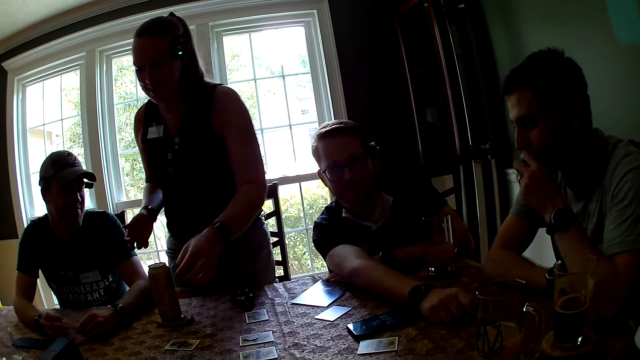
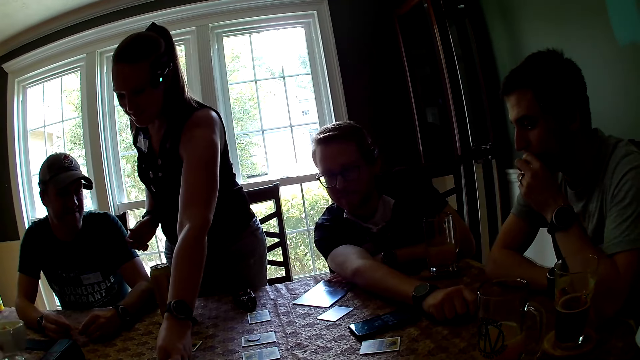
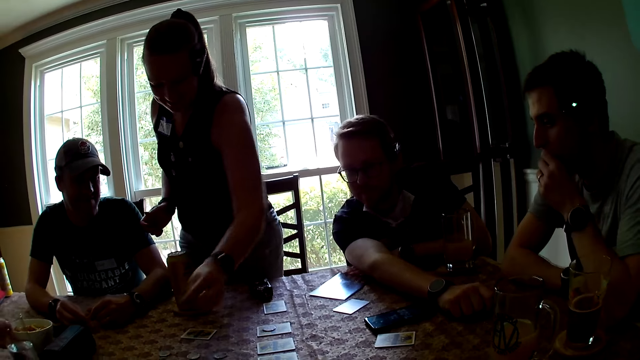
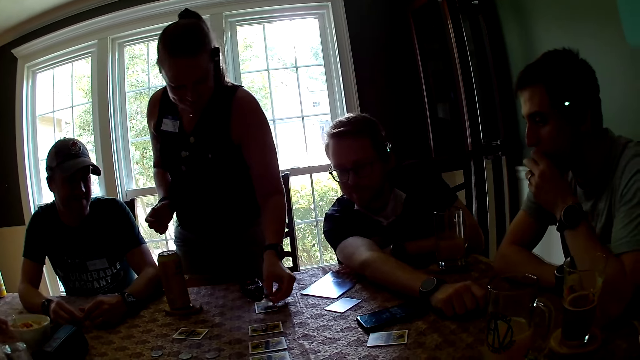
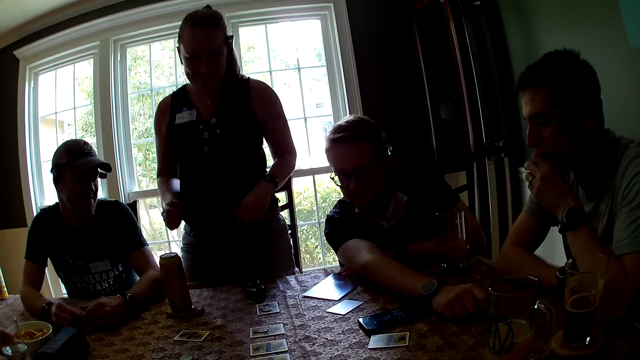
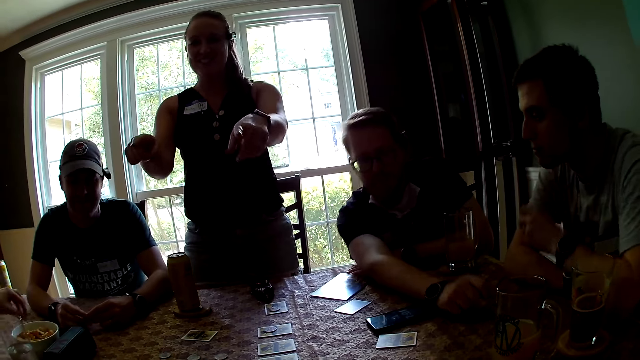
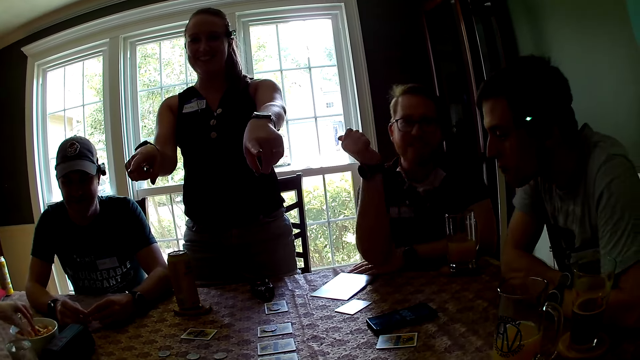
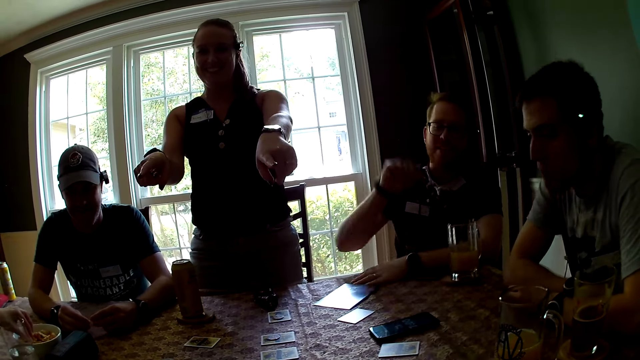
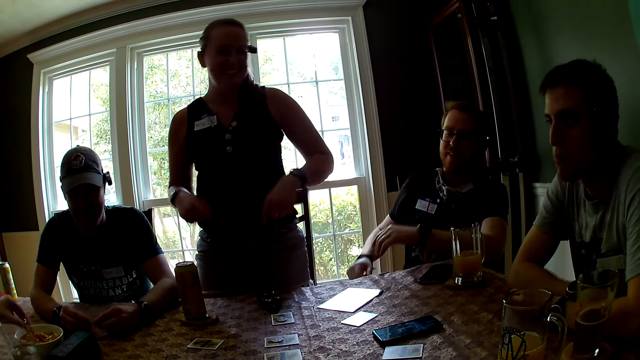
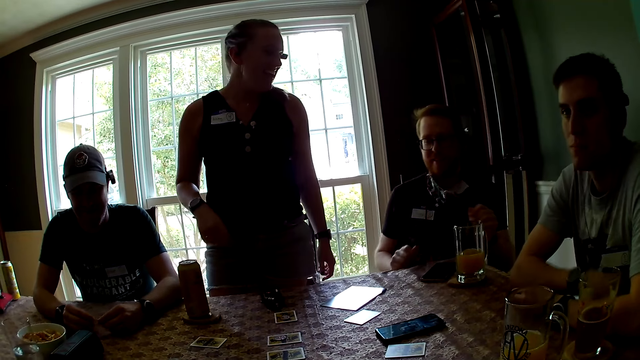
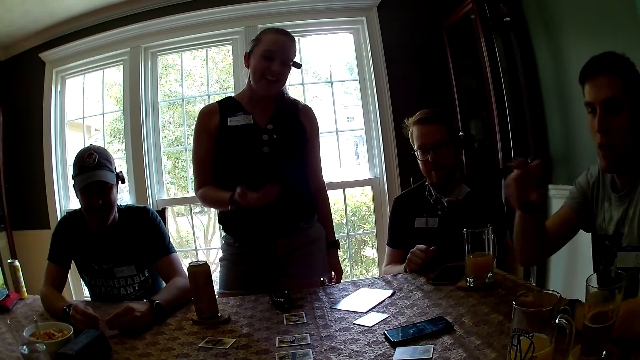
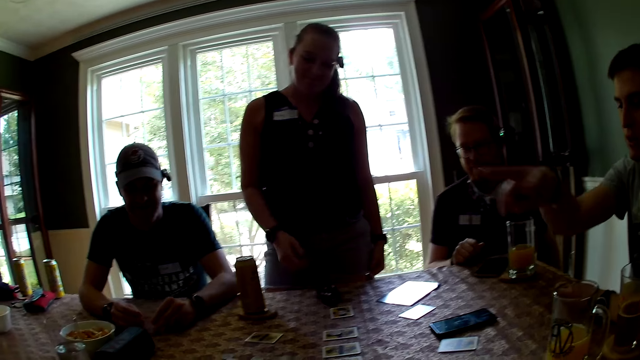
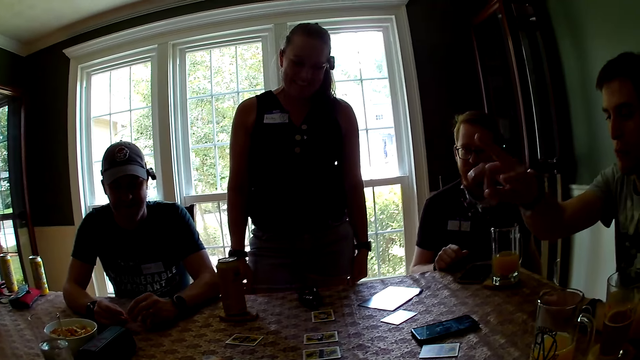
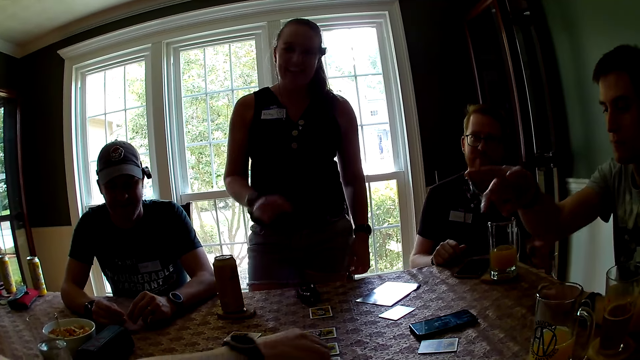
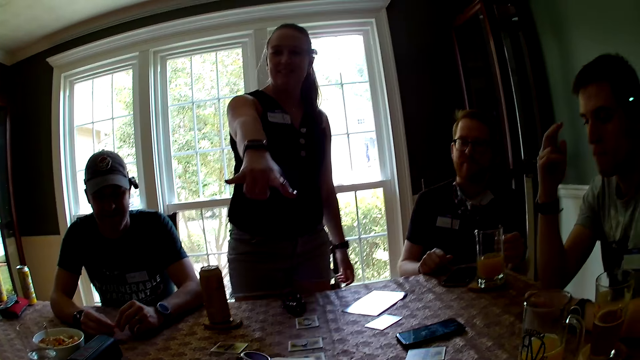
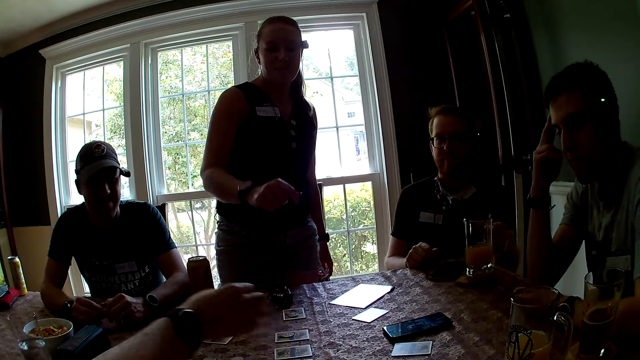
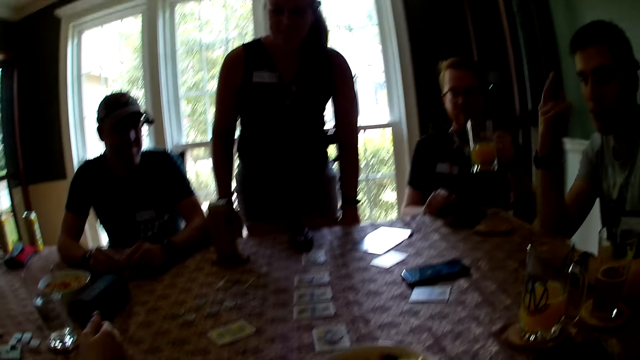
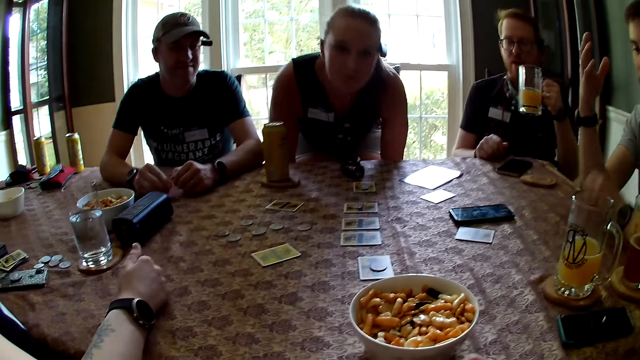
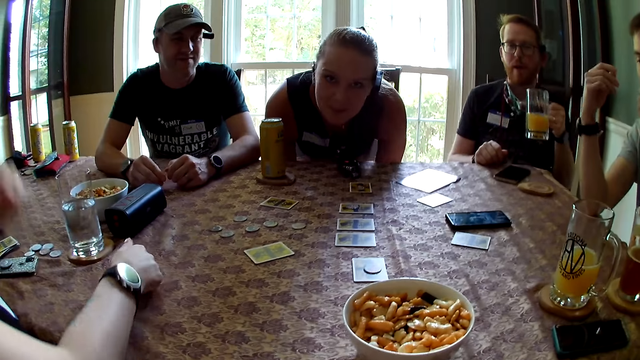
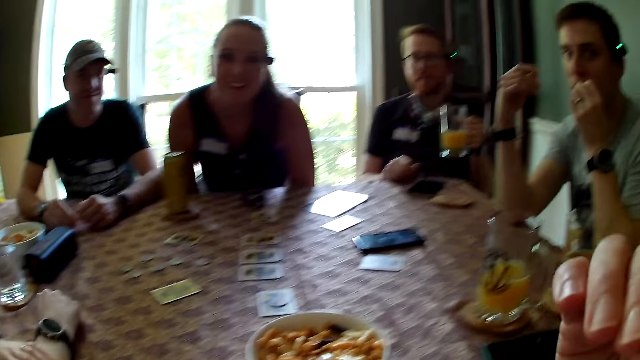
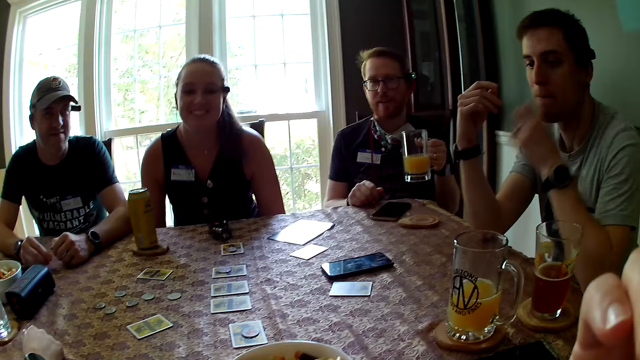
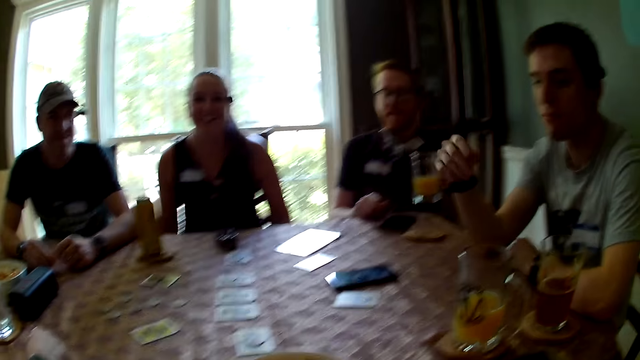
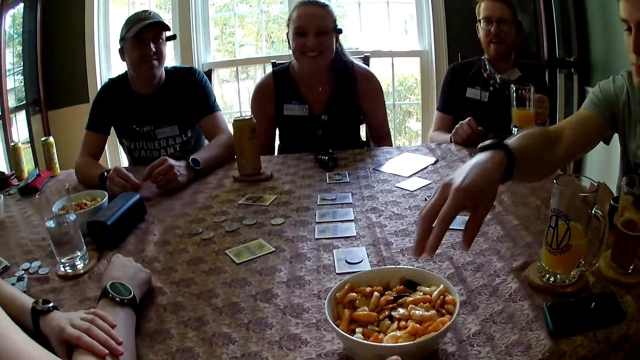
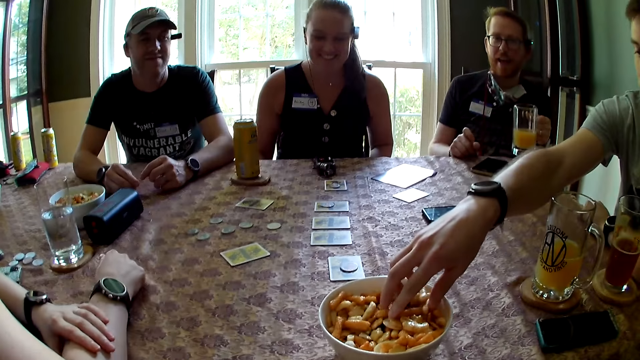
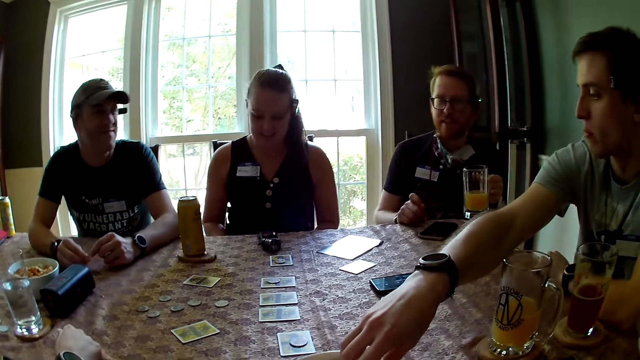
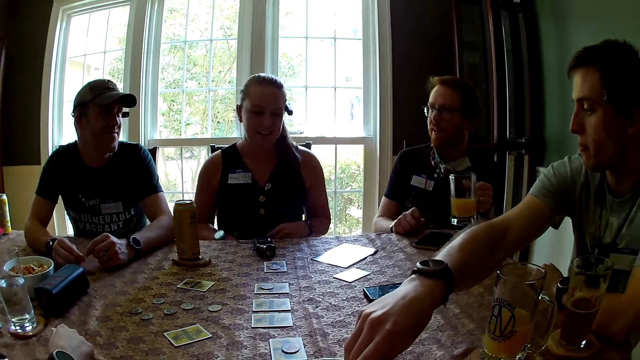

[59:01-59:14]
The woman takes a token from the table with her left hand. Another woman places a bowl of biscuits in her left hand on the table. The first woman moves a chip on the table and puts the token in her left hand on a card on the table. The second woman takes some biscuits from the bowl of biscuits on the table with her left hand. A man places his left arm on the table. Another man removes his right arm from the table. The first woman interacts with the camera wearer. The second man removes his left arm from the table, places his right hand at the edge of the table and touches his legs with his left hand. The second woman drops a token in her right hand on a card on the table. The second man takes a glass cup from a coaster on the table with his left hand. The first man touches his forehead with his right index and middle finger. The second woman places her right arm on the table. The first woman sits on a chair at the table. The first man eats the biscuits in his left hand. The camera wearer lifts a biscuit in her right hand towards her mouth. The second woman places her left hand on her right arm on the table. The first man places his left arm on the table and takes some biscuits from the bowl of biscuits on the table with his right hand.

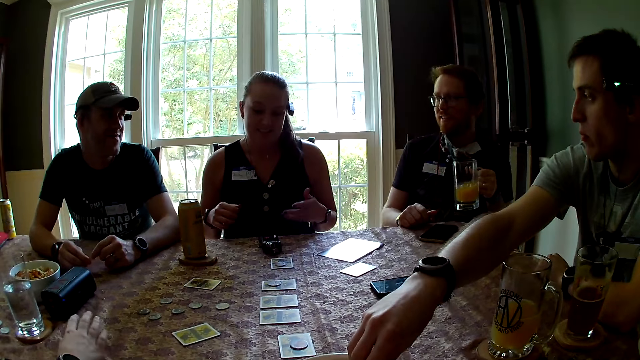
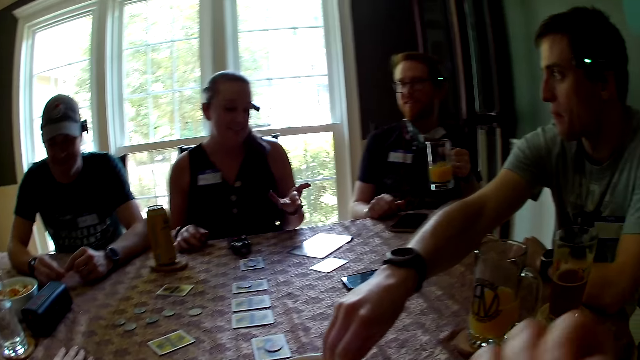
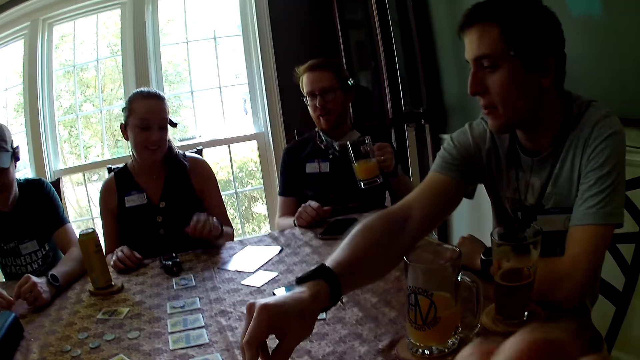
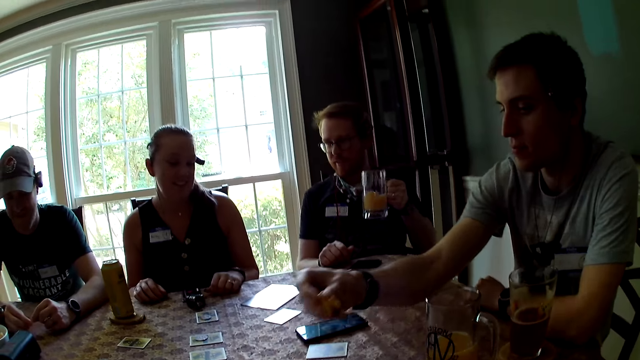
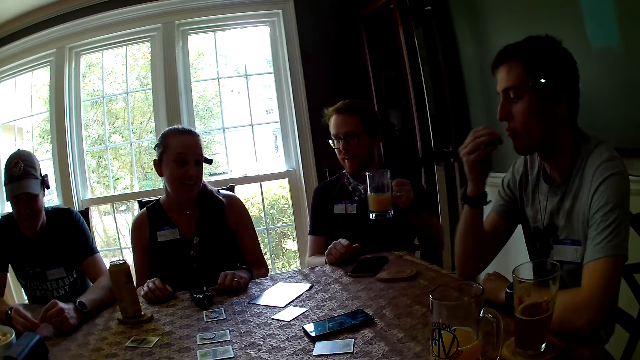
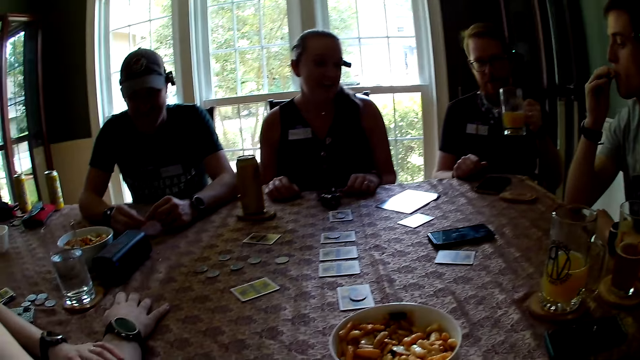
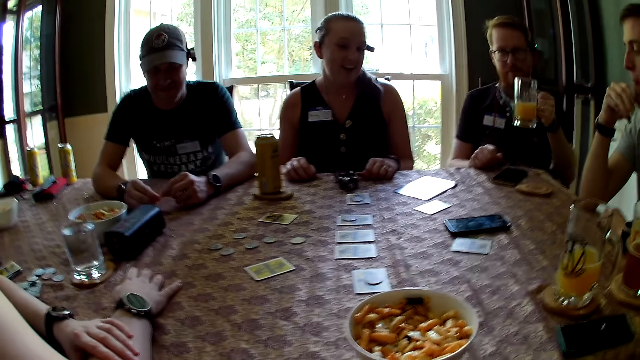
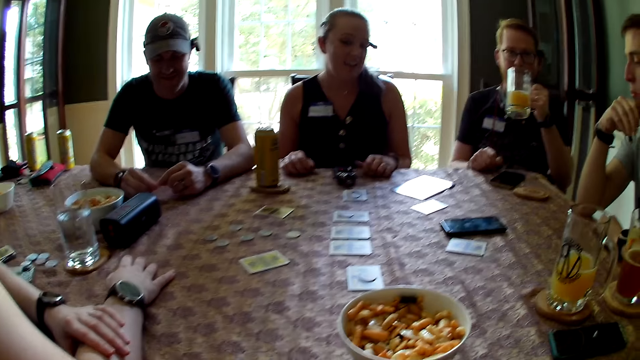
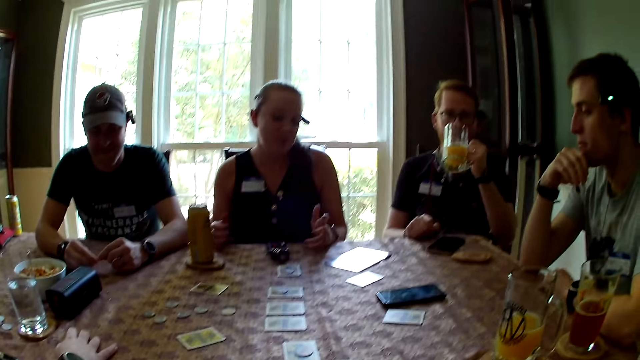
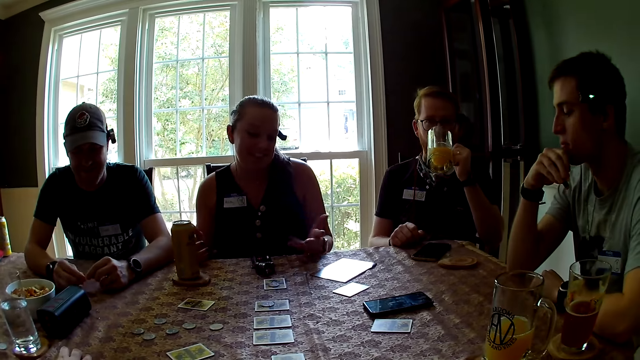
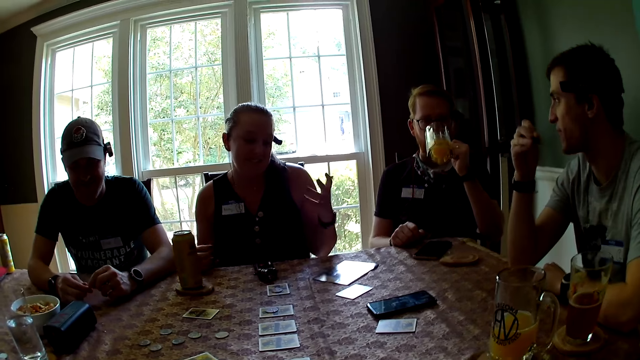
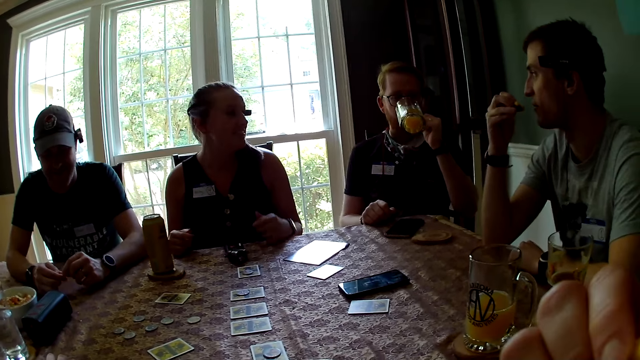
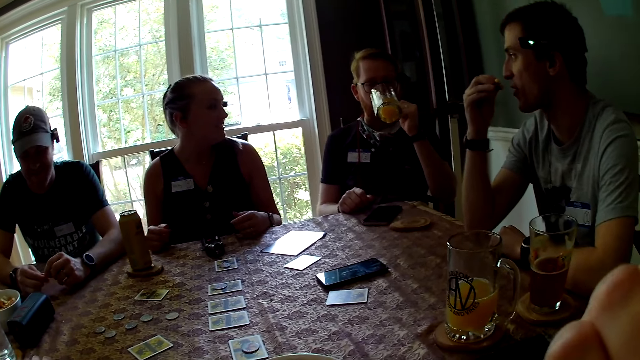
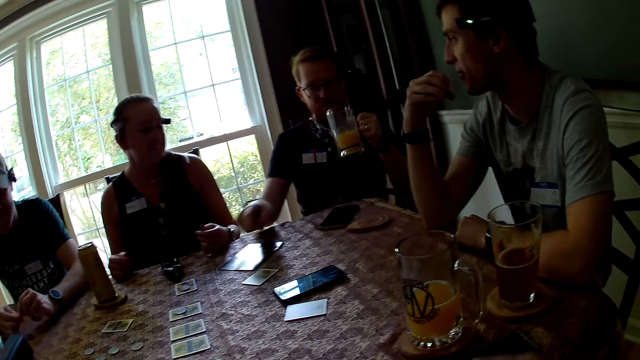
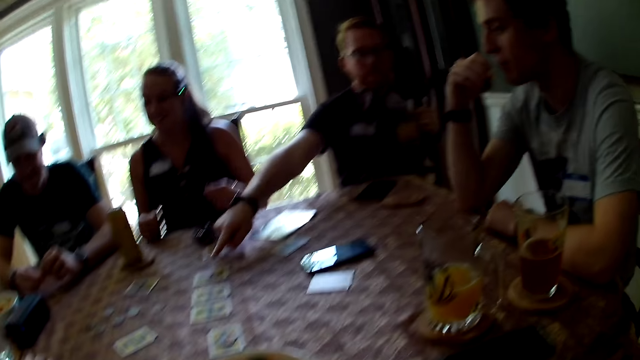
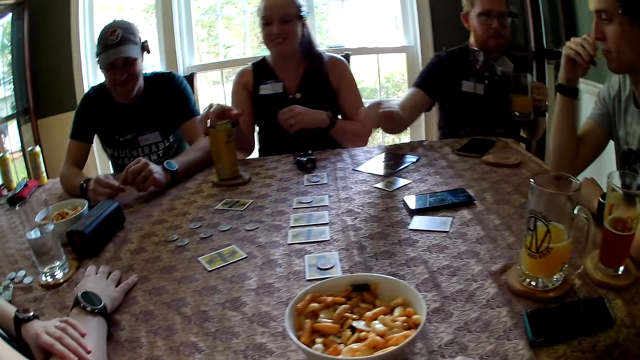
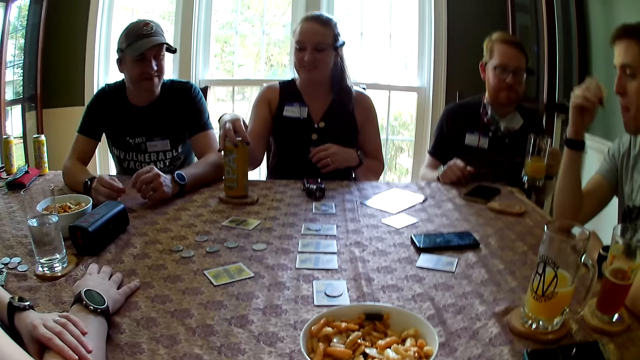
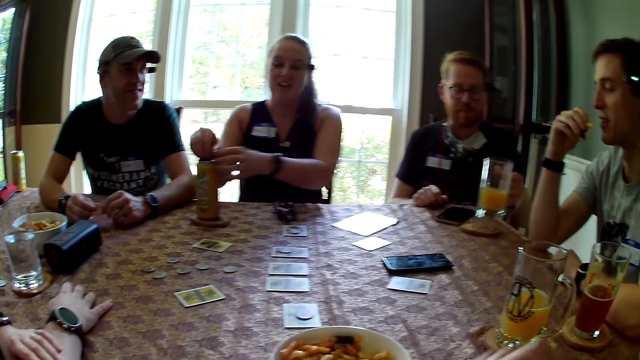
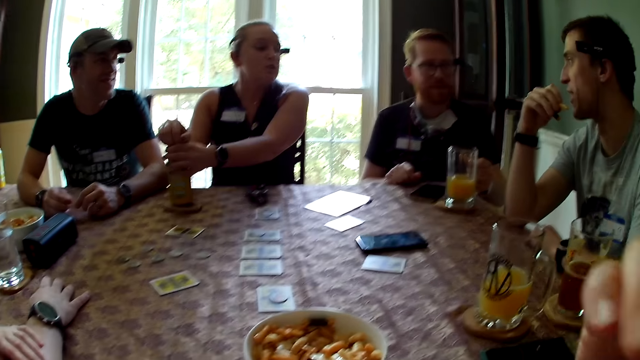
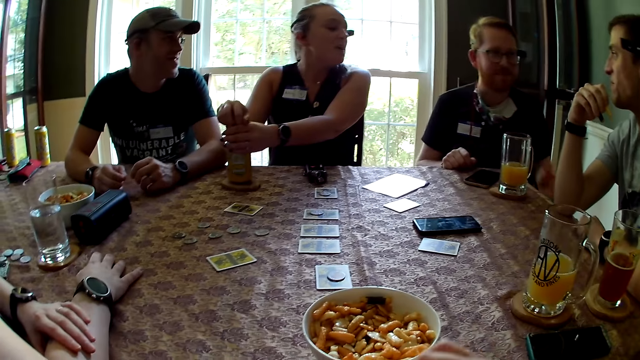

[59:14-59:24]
The woman places her right hand on the table. The camera wearer lifts a biscuit in her right hand towards her mouth. The woman places her left hand on the table. A man eats the biscuits in his right hand and touches his chin with his right hand. Another man drinks from the glass cup in his left hand. The camera wearer looks around. The other man takes a drink. The camera wearer lifts a biscuit in her right hand towards her mouth. The other man points a finger. The woman rotates the can drink on the coaster on the table with her right hand. The other man puts the glass cup in his left hand on the coaster on the table. The woman opens the can drink on the coaster on the table with both hands. The camera wearer lifts a biscuit in her right hand towards her mouth. The other man touches his legs with his left hand.
